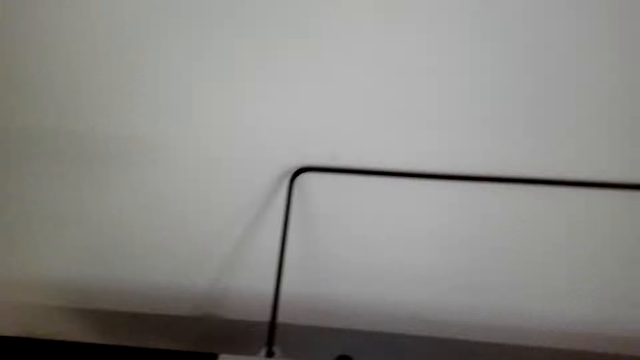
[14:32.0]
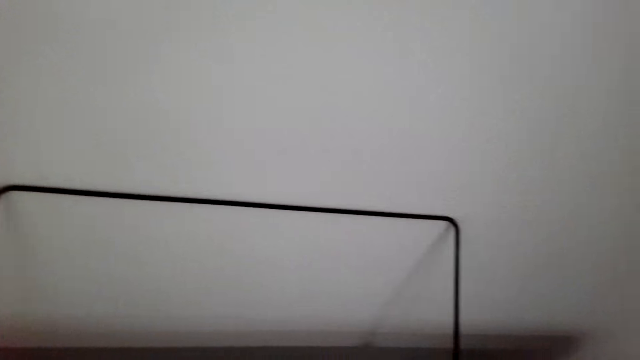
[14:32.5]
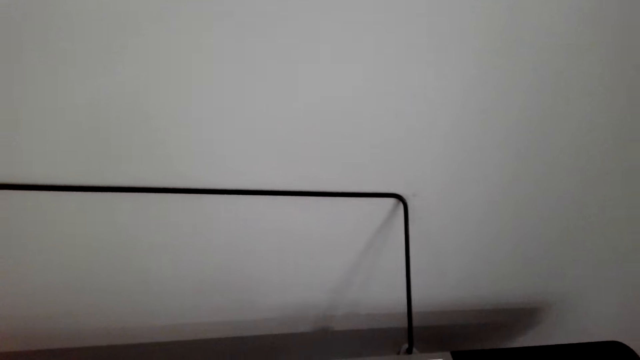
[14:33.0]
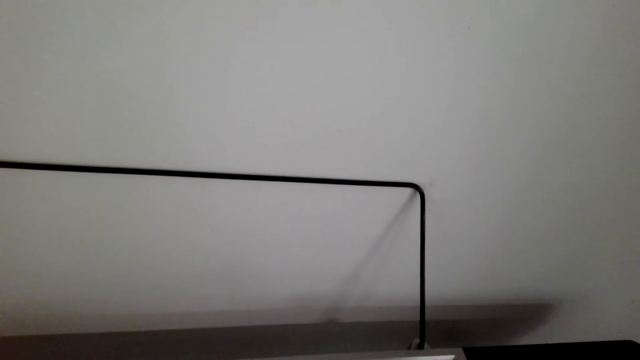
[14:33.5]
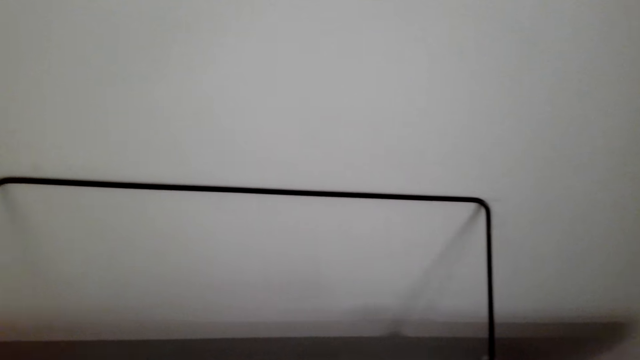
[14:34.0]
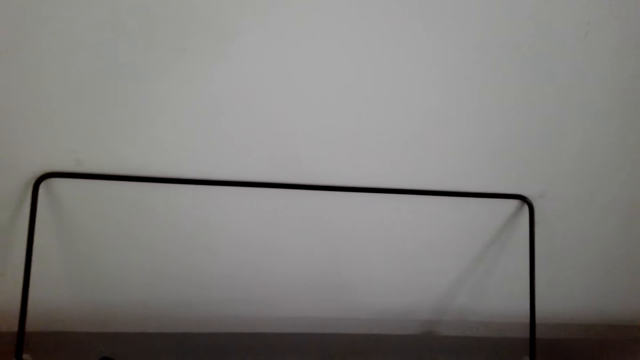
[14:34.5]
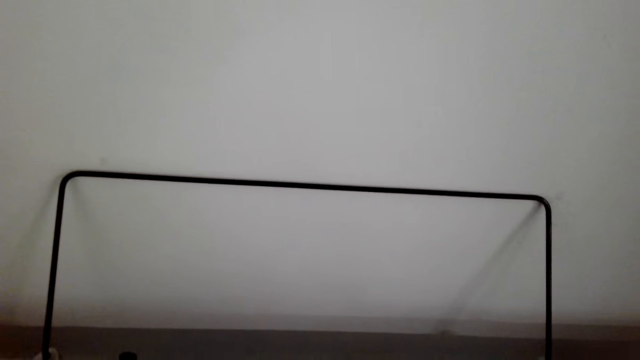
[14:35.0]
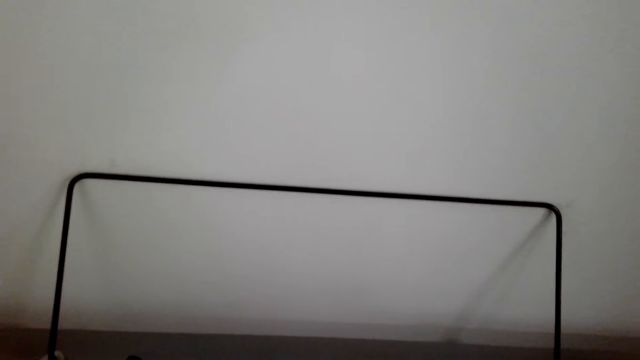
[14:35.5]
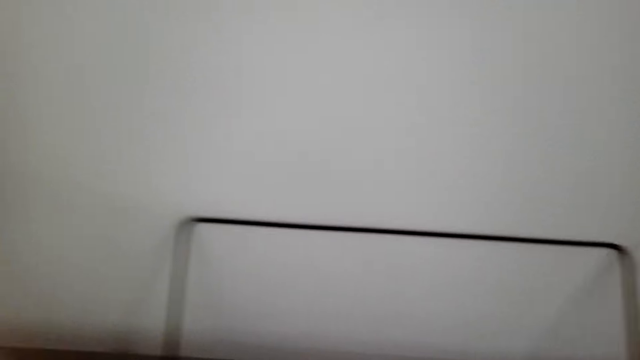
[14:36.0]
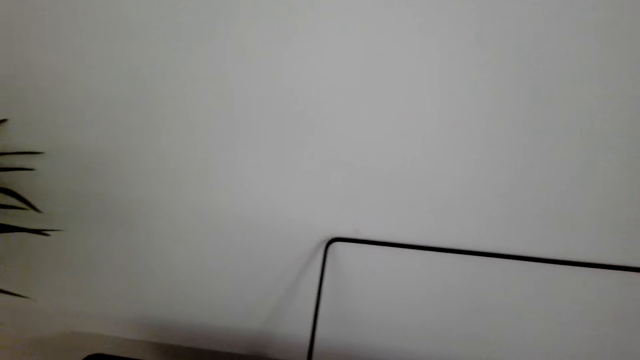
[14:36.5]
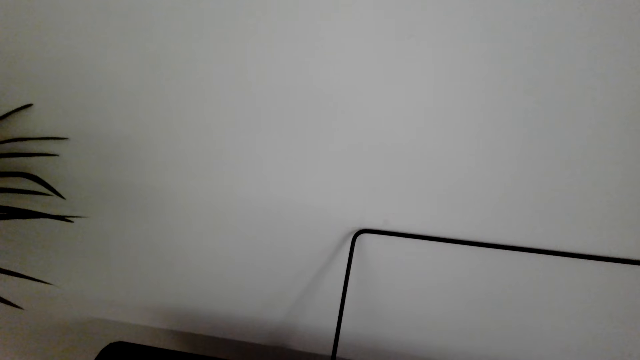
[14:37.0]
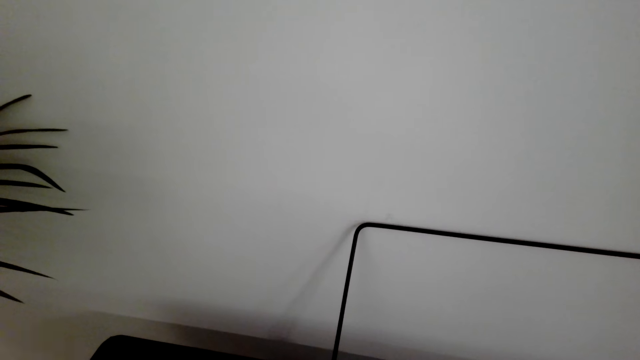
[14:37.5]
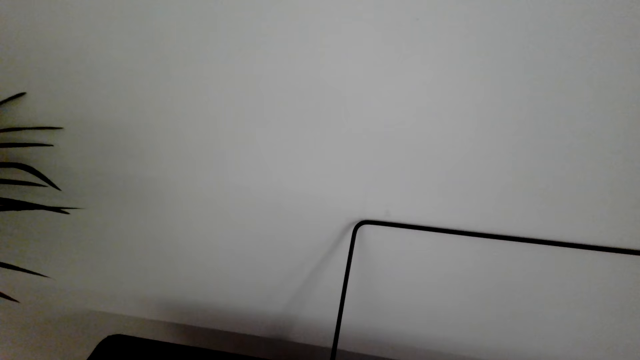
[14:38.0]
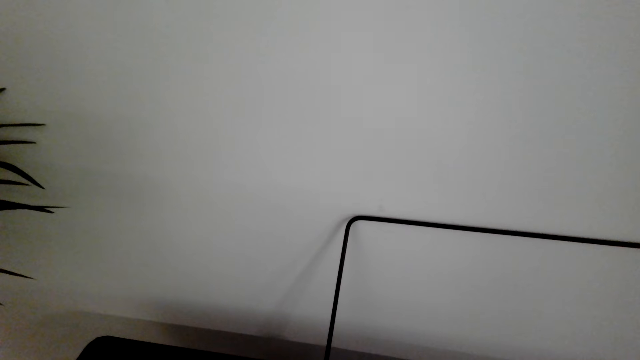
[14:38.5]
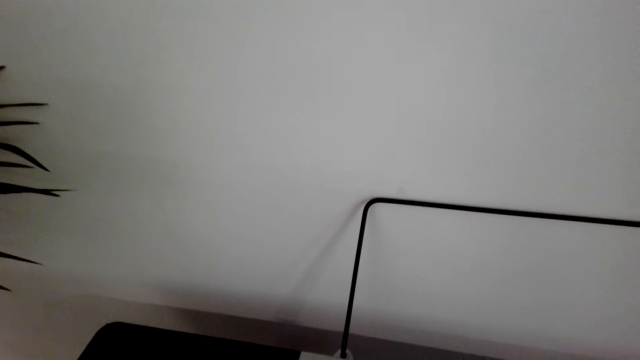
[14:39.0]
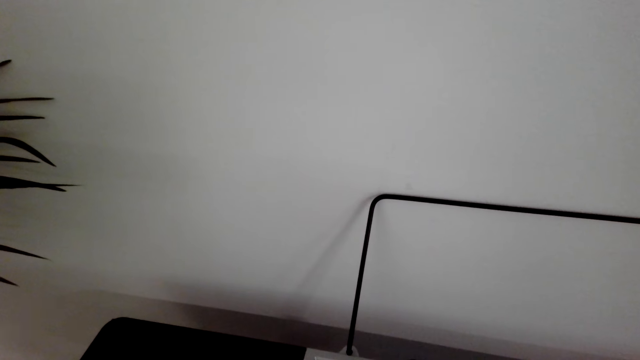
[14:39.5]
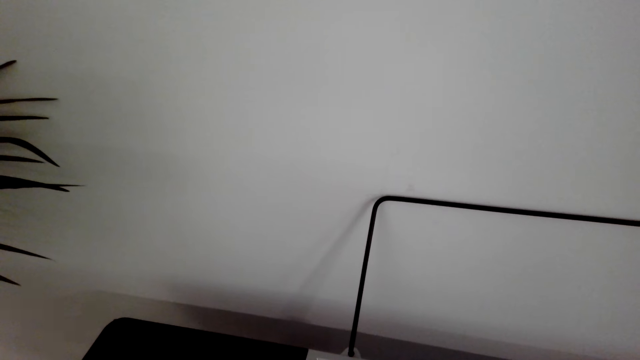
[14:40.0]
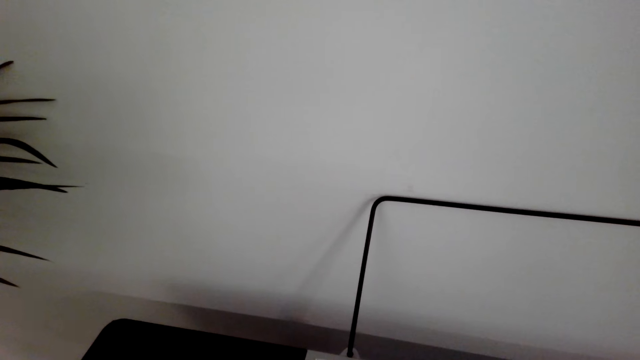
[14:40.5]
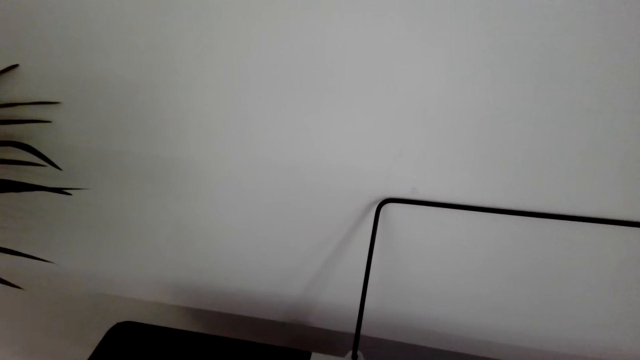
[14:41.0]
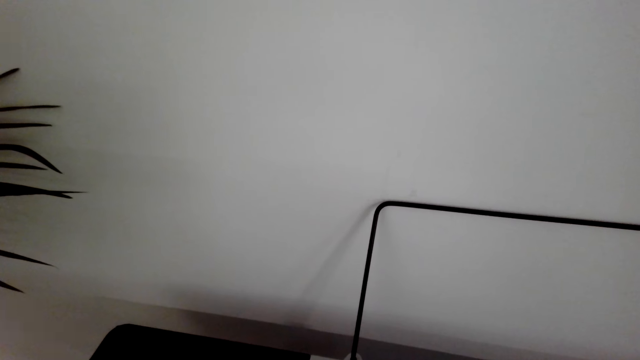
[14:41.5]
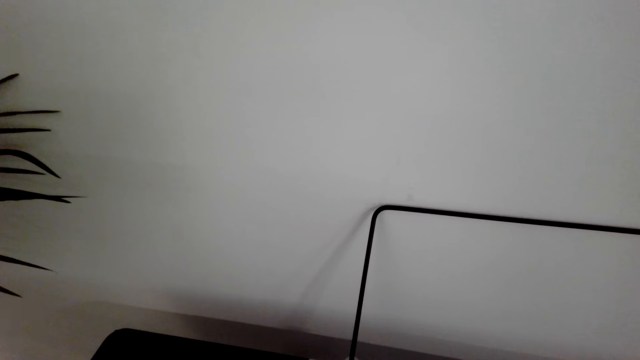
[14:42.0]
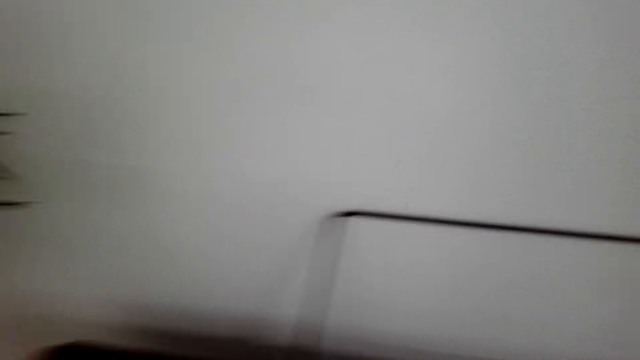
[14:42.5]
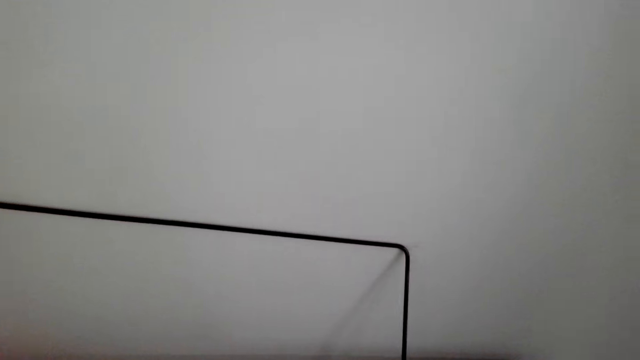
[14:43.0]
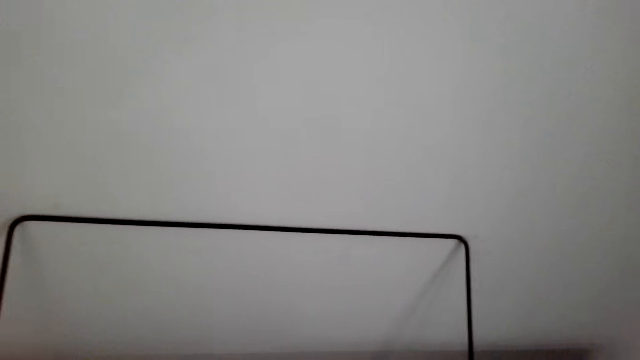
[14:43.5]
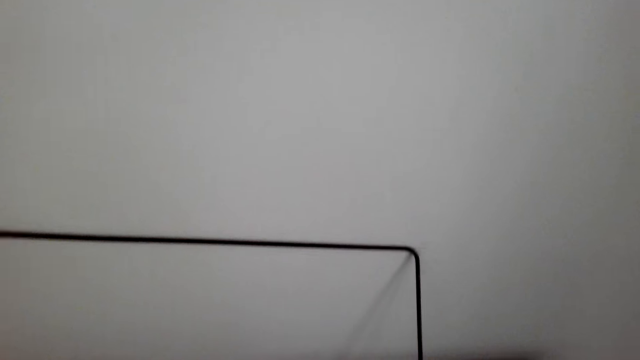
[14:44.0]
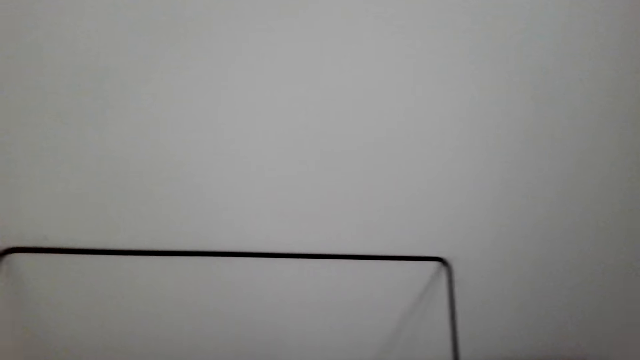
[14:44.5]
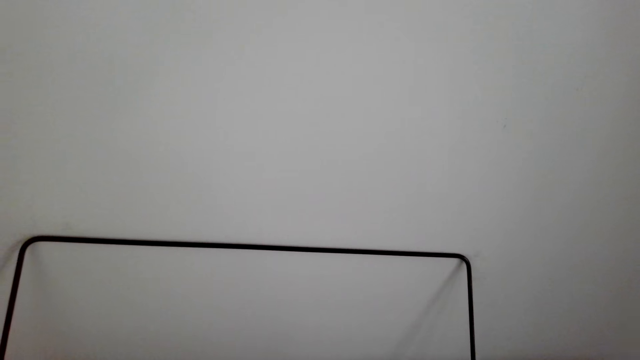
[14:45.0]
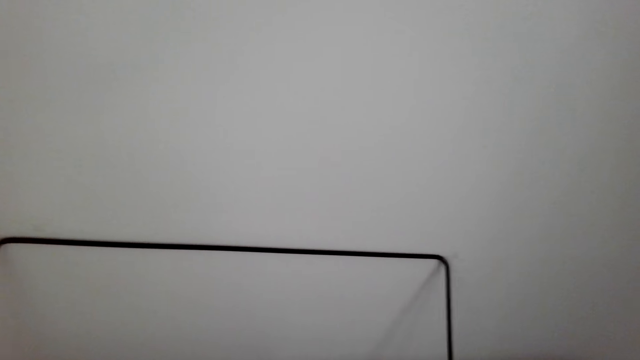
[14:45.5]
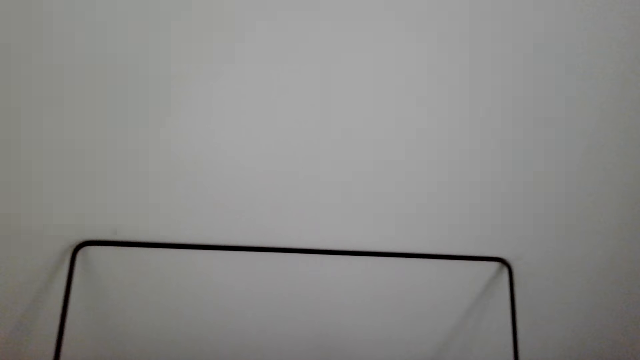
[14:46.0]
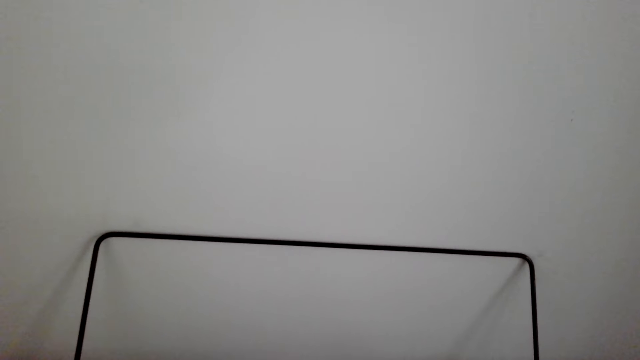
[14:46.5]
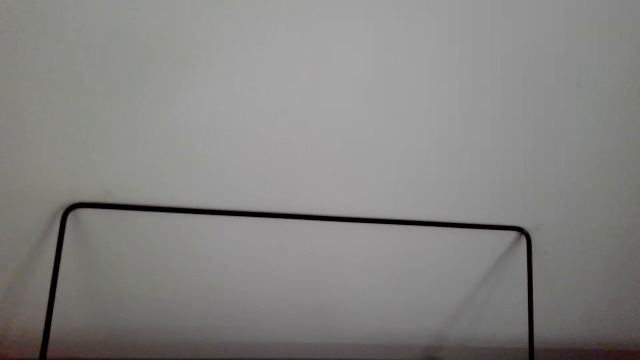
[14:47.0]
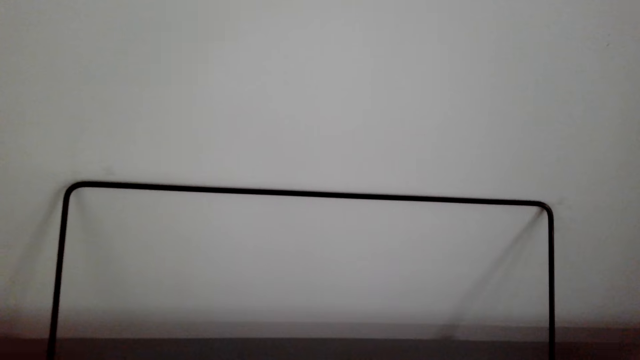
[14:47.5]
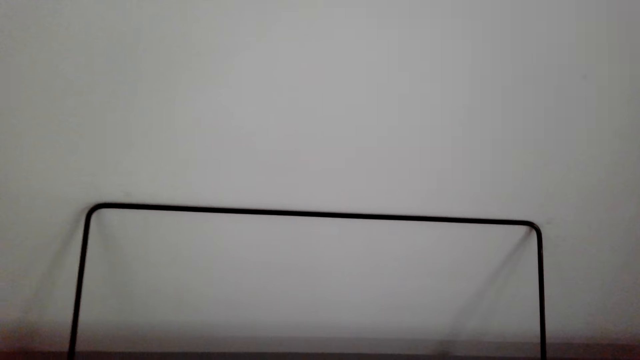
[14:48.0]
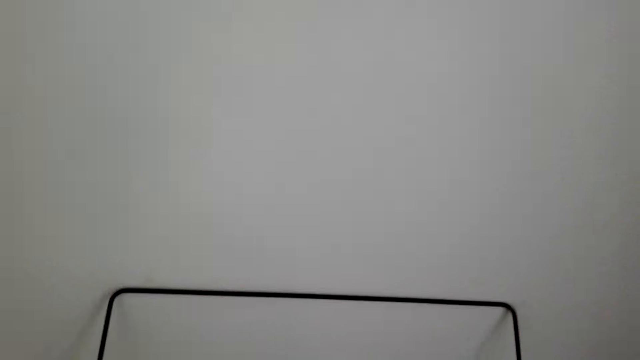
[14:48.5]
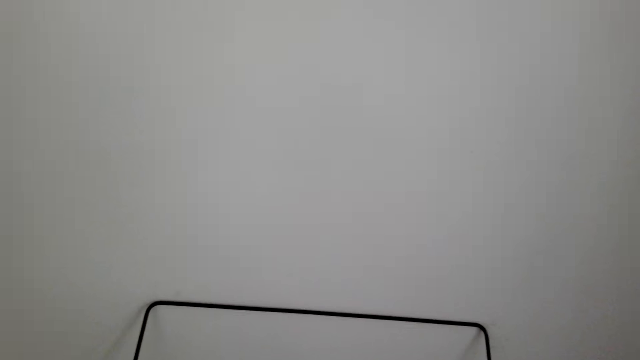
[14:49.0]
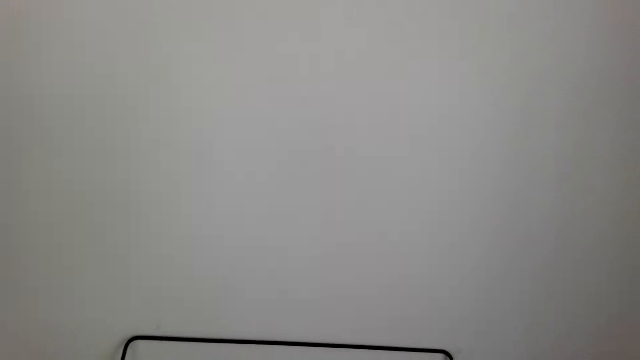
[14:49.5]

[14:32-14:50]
The camera wearer clicks on the piano. They play the piano.

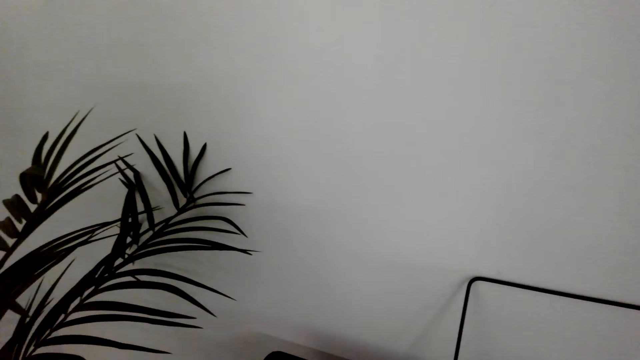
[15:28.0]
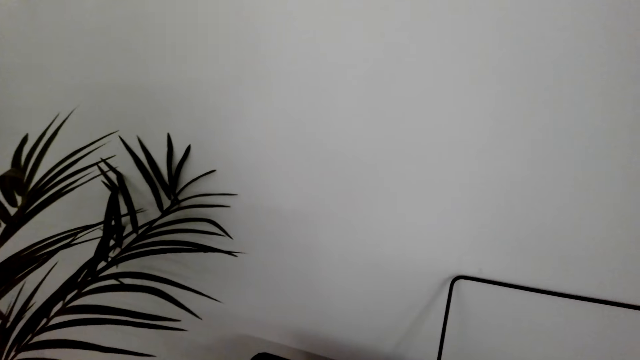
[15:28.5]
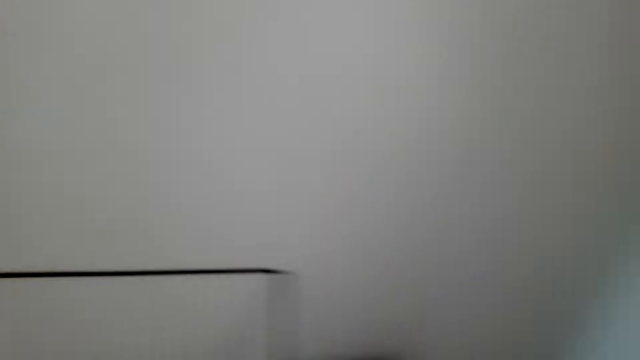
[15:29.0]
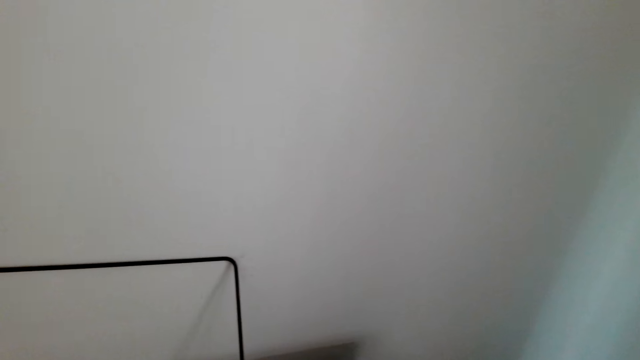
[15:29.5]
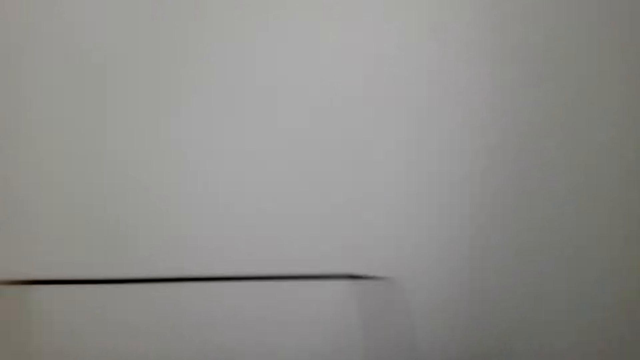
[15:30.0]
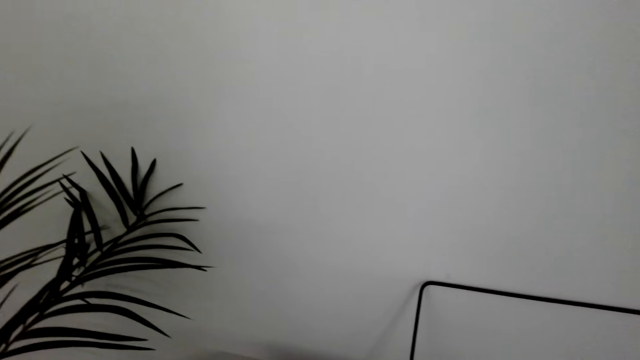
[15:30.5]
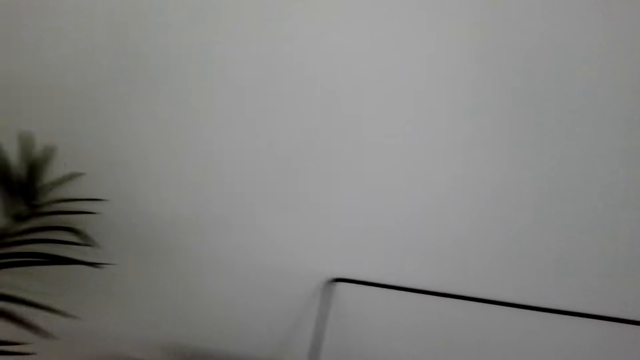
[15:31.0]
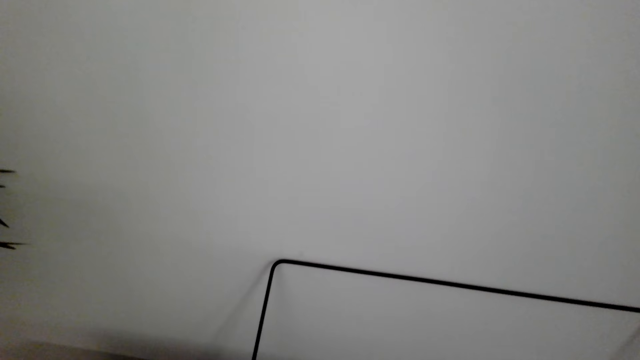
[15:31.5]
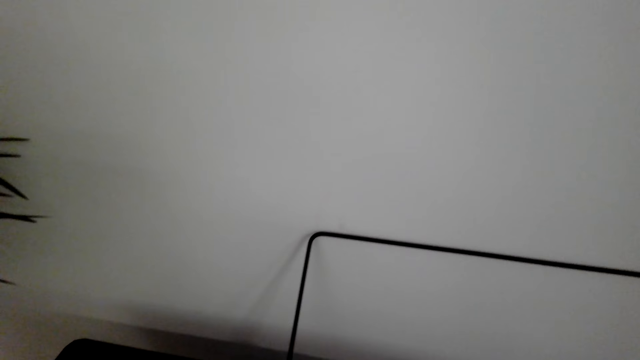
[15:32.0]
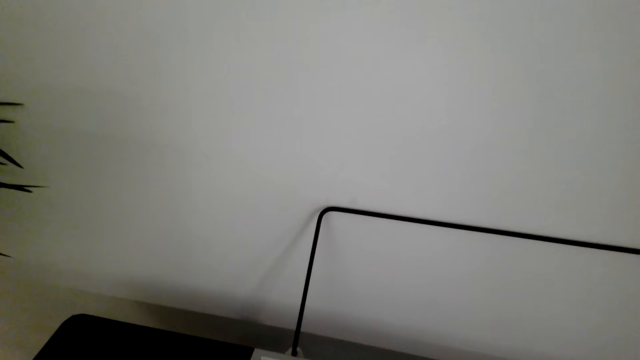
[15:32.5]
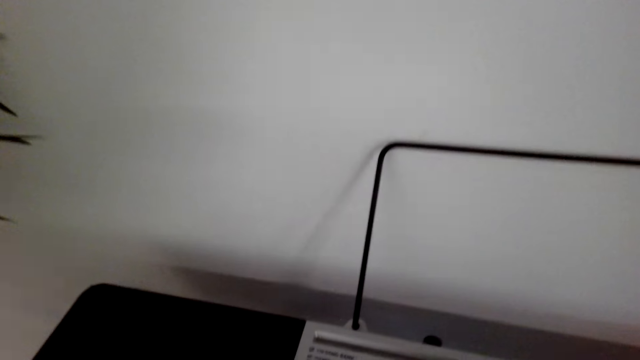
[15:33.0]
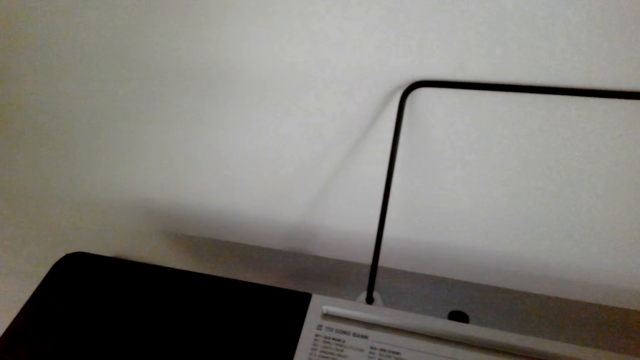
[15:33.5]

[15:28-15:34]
The camera wearer looks around. They play the piano.
